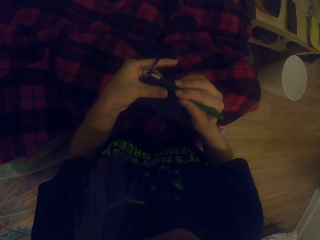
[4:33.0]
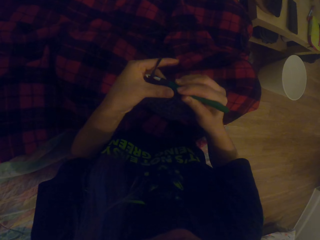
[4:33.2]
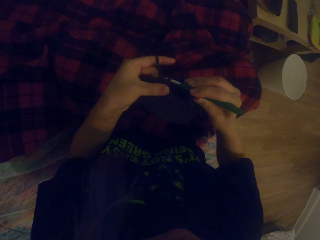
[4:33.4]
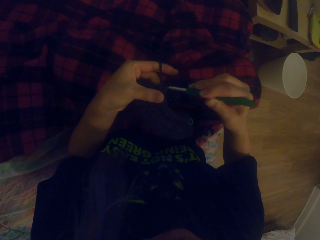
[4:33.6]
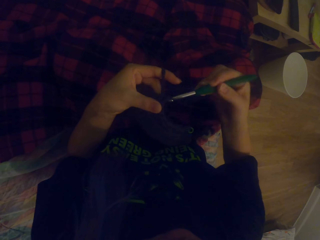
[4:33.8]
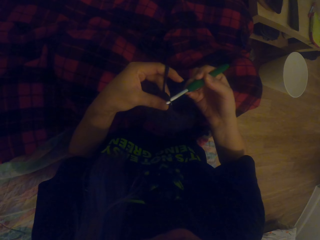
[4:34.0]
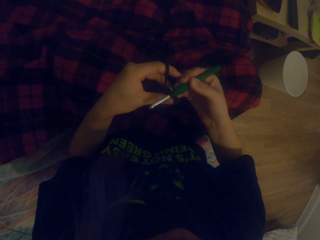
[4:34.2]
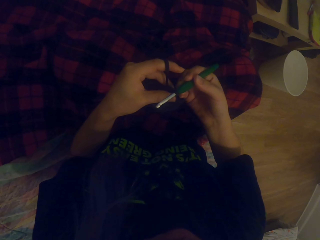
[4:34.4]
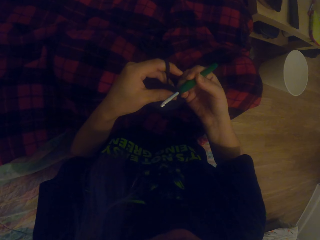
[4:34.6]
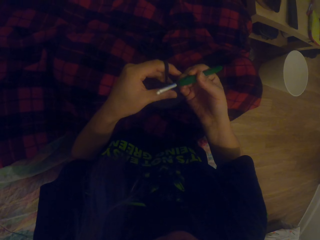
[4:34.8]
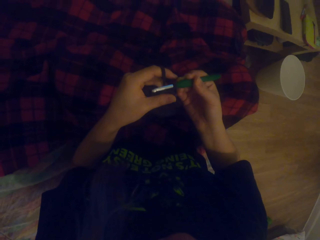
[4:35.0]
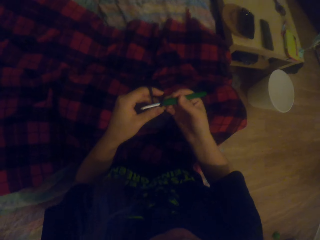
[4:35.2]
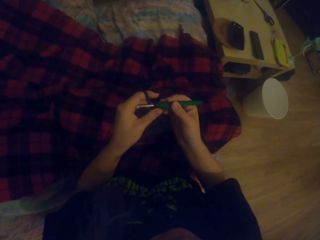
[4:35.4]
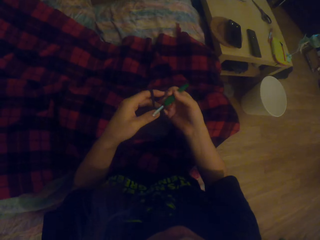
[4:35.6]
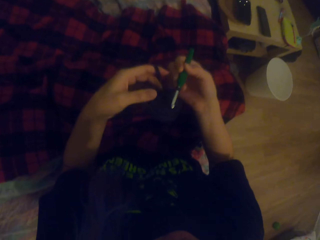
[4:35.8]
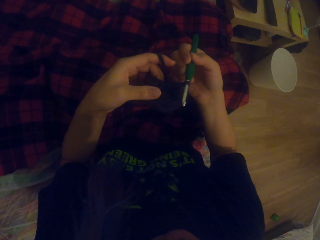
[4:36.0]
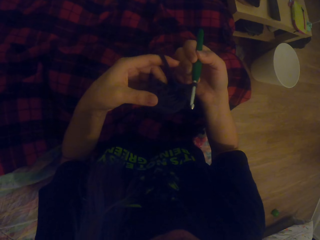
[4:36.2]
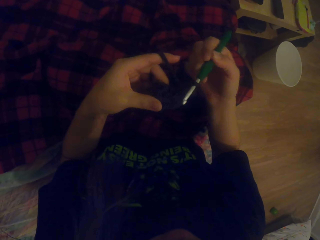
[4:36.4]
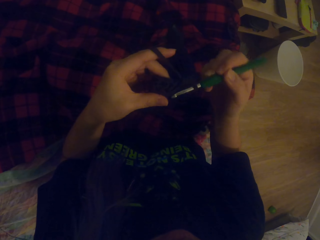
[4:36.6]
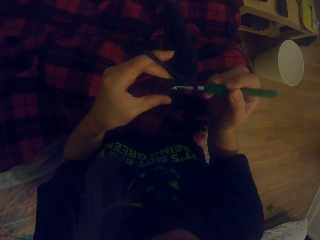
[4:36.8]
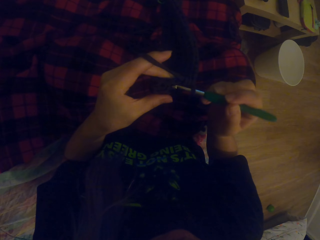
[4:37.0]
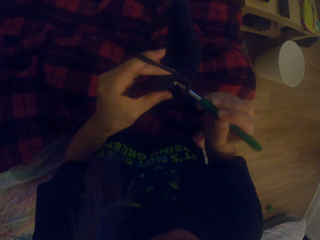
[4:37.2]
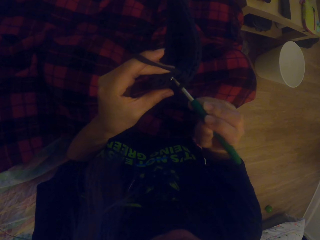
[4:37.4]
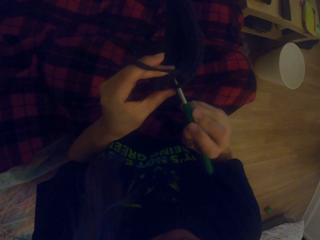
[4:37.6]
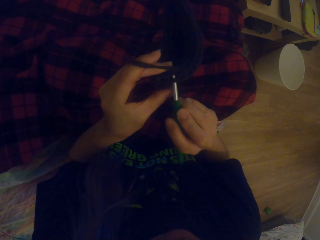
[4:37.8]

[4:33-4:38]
The camera wearer sews.

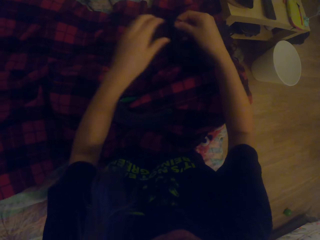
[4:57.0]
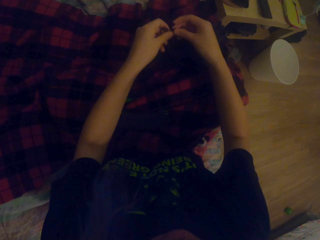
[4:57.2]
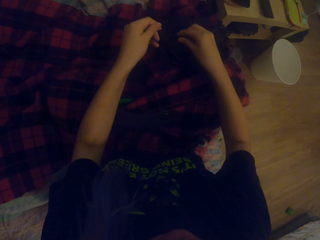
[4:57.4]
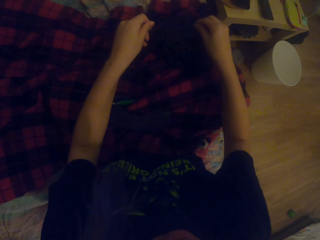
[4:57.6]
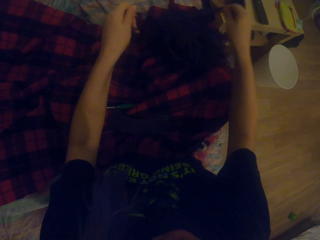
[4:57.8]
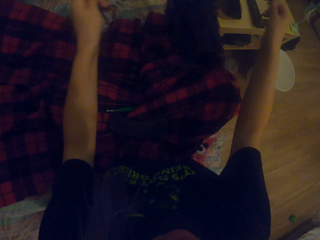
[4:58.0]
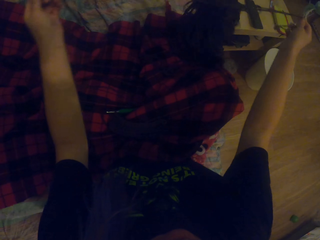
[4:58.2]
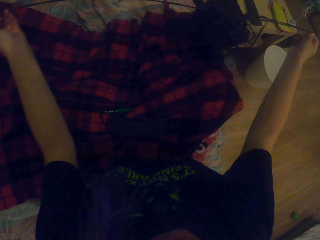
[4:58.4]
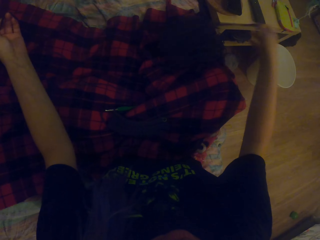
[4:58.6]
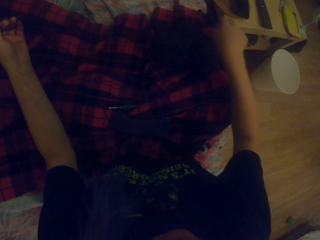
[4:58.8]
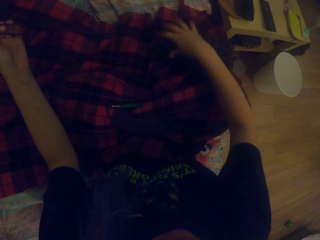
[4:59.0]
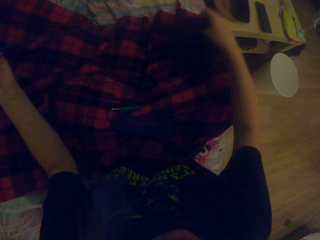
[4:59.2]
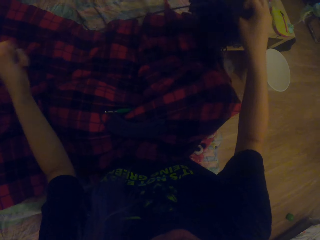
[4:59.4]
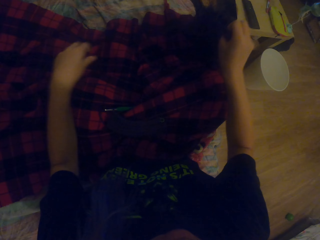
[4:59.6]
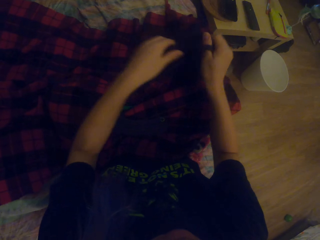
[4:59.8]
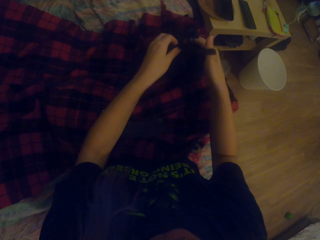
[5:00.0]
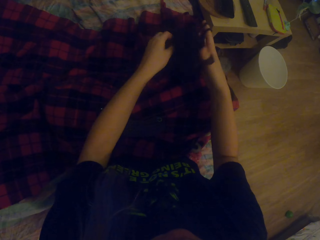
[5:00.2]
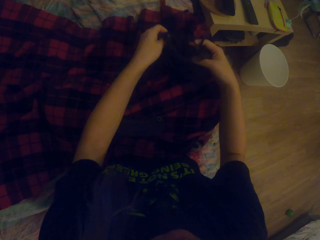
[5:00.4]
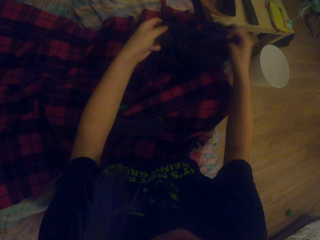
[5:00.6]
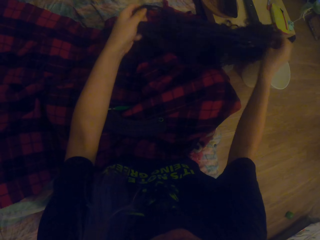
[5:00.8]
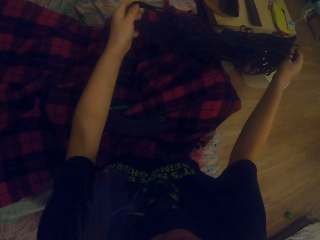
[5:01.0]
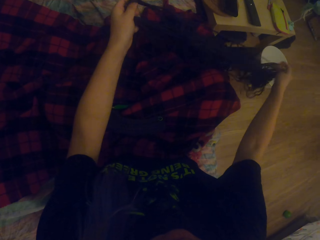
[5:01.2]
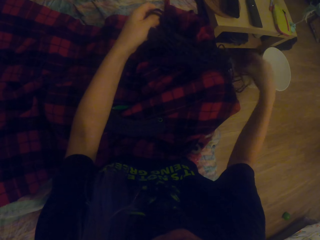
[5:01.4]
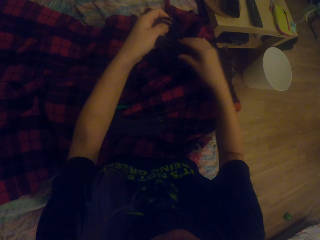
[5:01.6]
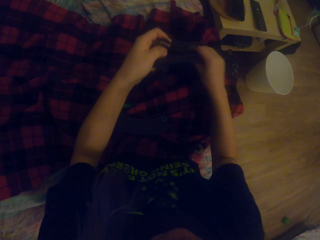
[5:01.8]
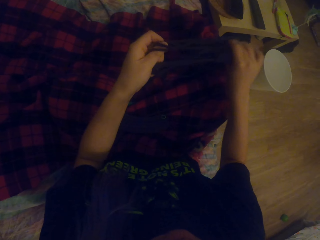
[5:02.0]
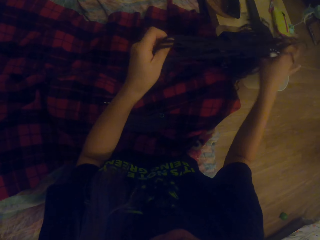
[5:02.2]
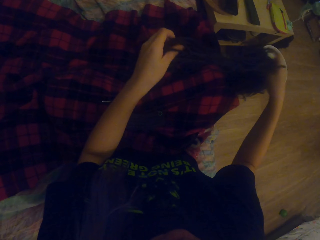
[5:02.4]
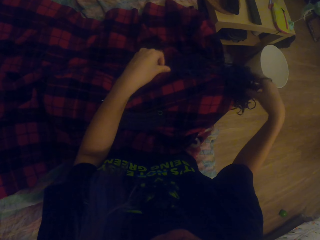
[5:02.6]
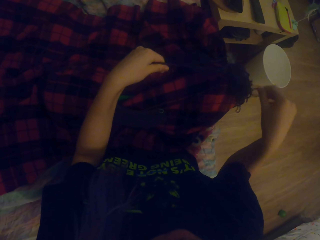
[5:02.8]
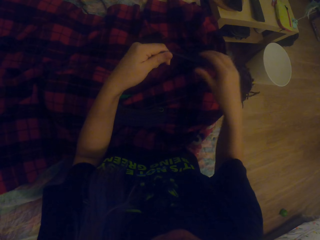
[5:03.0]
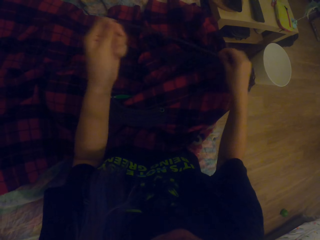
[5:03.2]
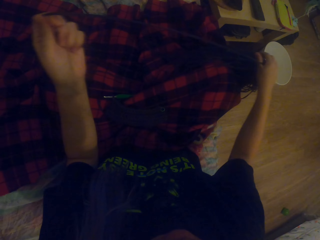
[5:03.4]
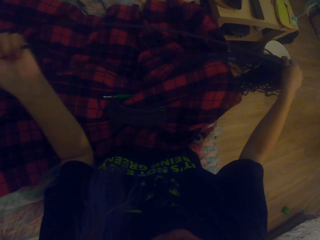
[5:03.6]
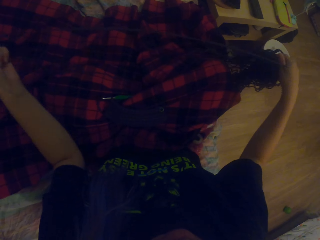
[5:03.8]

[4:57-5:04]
The camera wearer touches the thread. They entangle the wool.

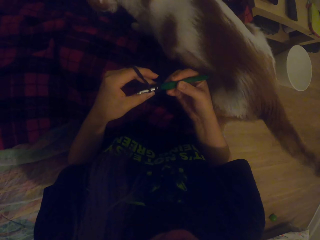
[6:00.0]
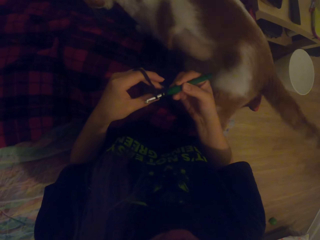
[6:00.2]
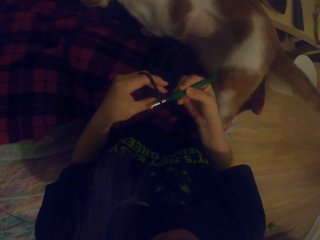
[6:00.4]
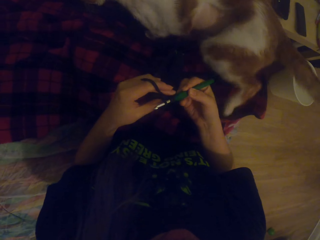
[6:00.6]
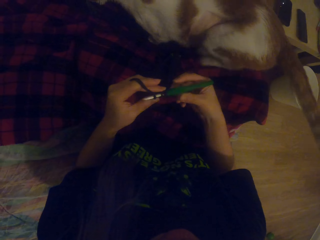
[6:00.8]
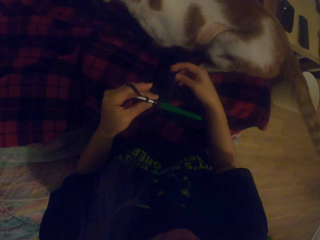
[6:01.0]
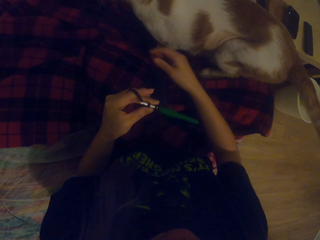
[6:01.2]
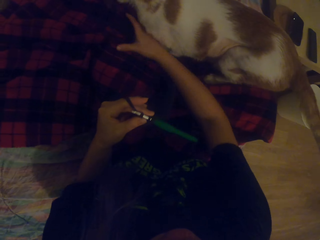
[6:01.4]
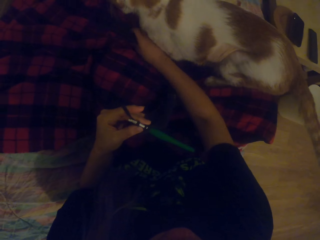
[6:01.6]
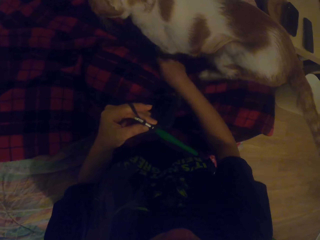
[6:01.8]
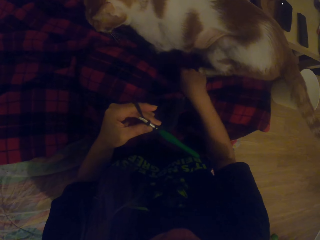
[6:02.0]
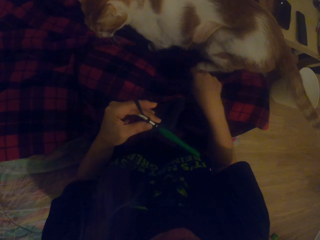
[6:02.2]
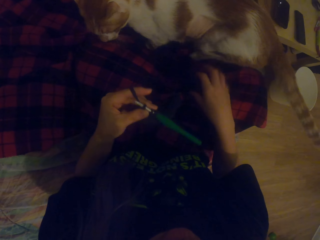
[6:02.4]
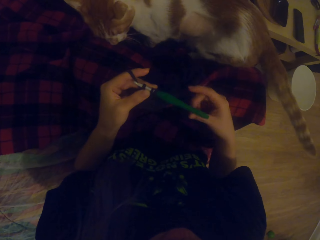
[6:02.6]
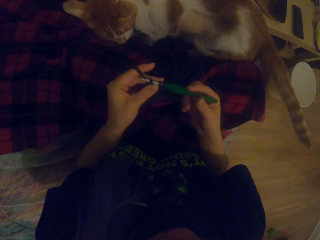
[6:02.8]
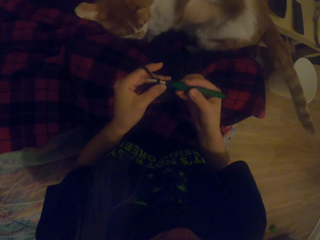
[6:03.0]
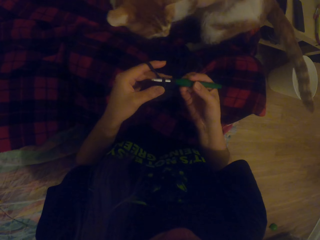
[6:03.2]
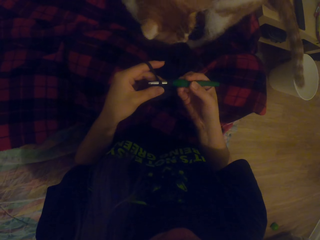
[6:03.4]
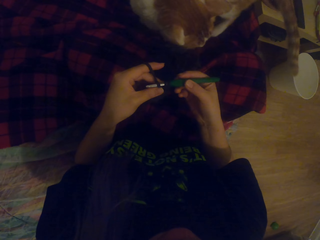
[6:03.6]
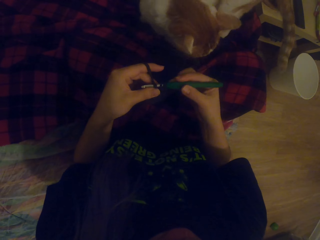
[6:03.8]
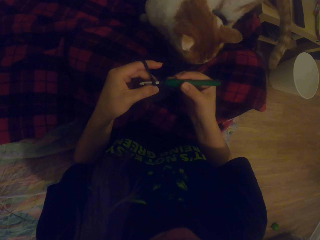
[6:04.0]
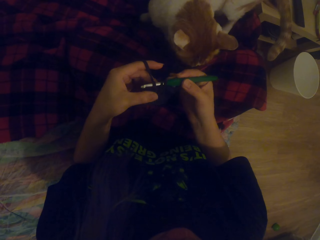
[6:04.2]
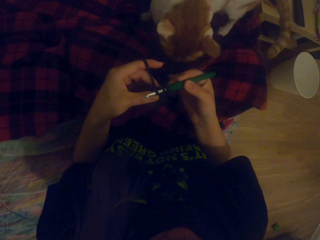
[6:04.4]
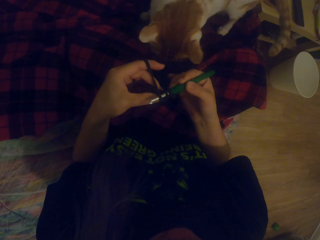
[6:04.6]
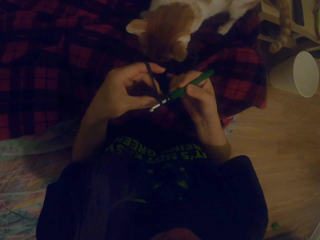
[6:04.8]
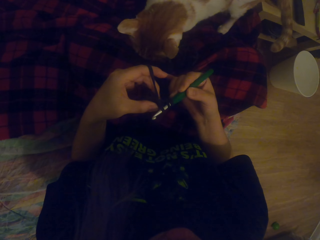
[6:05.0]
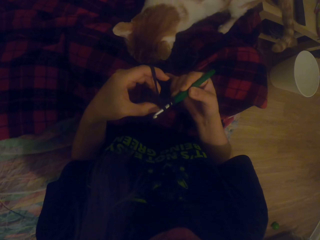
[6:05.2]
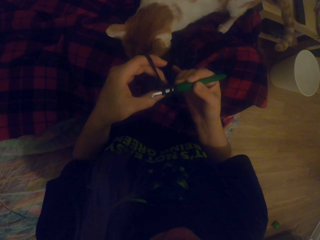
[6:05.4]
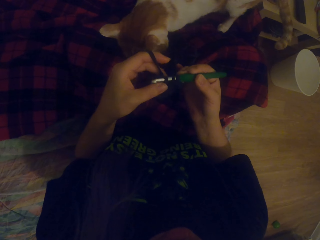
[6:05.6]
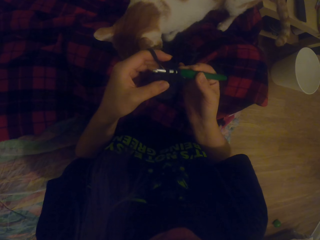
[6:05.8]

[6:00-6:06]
The camera wearer touches the cat. They drag something. They knit the thread with a crochet.
